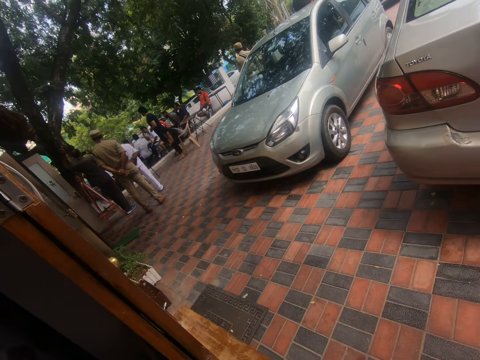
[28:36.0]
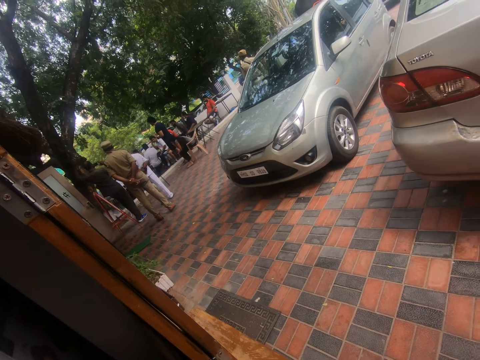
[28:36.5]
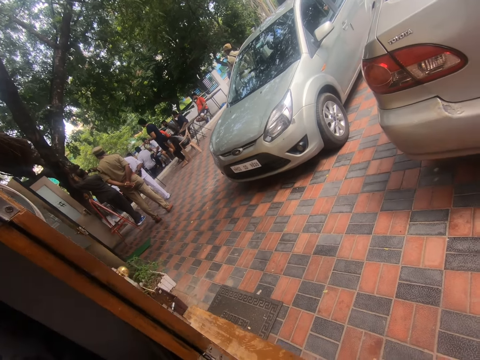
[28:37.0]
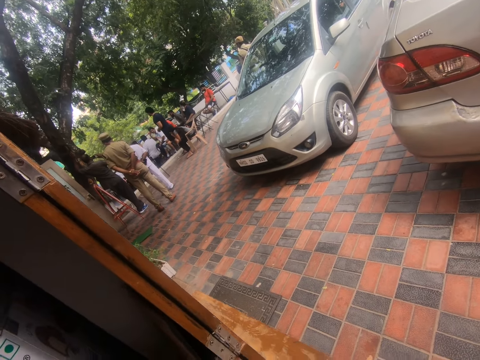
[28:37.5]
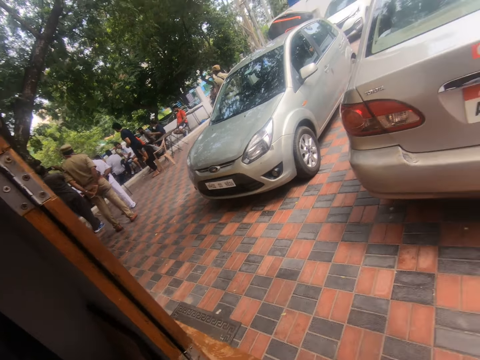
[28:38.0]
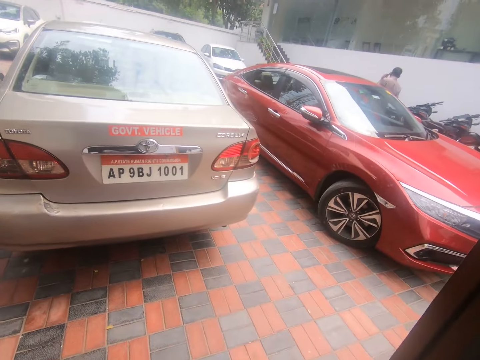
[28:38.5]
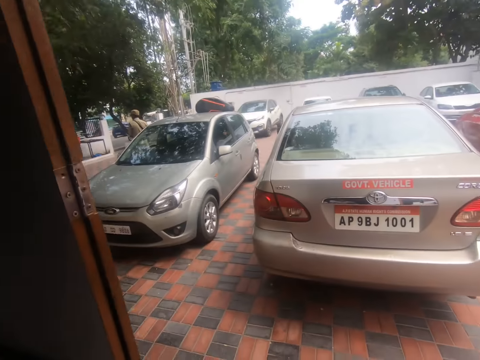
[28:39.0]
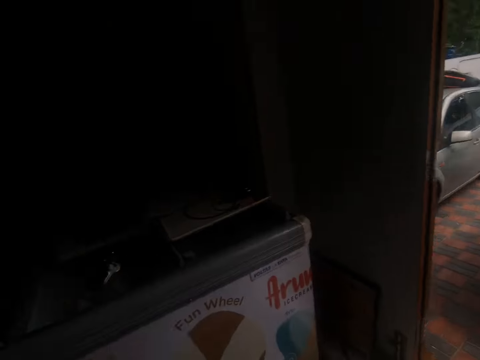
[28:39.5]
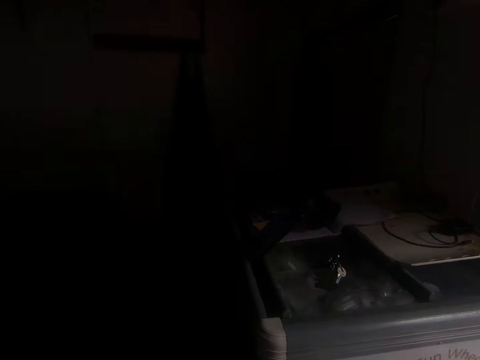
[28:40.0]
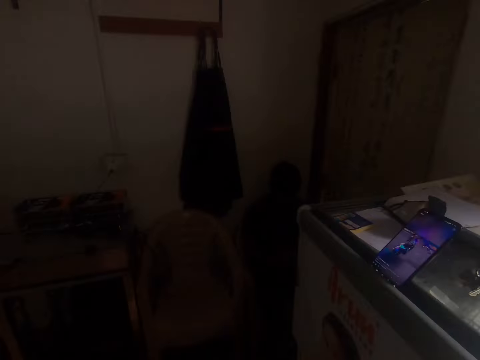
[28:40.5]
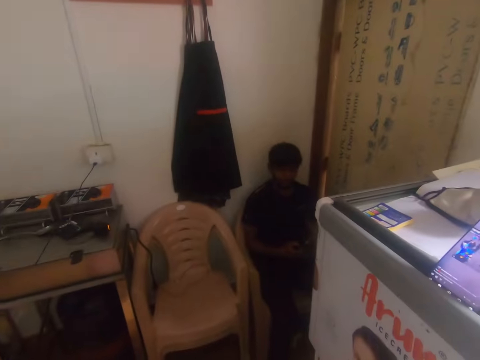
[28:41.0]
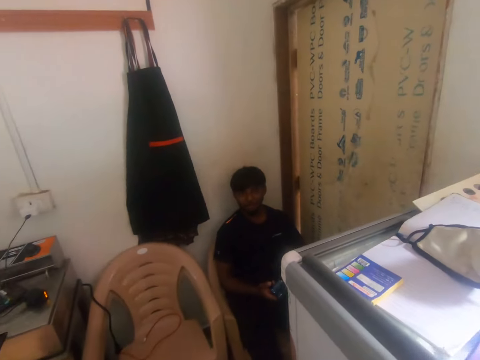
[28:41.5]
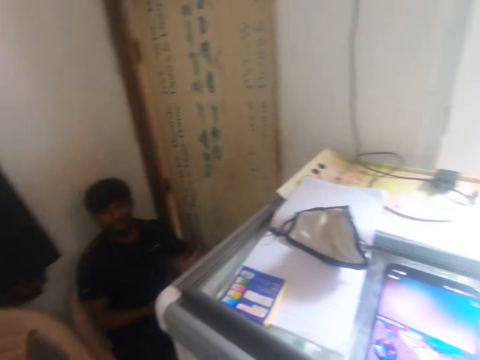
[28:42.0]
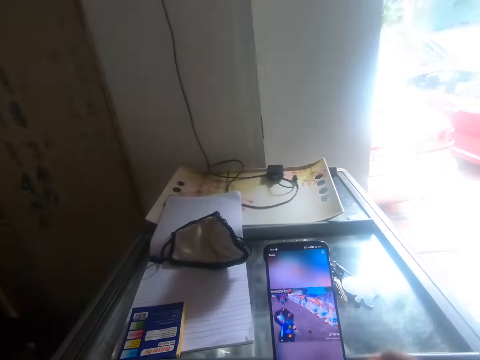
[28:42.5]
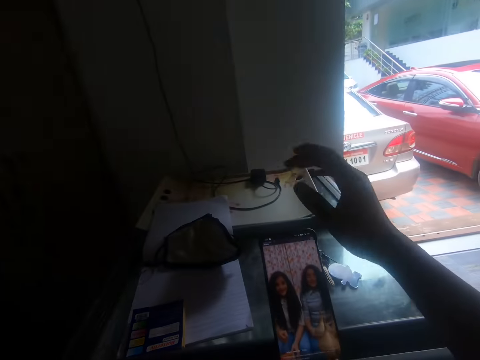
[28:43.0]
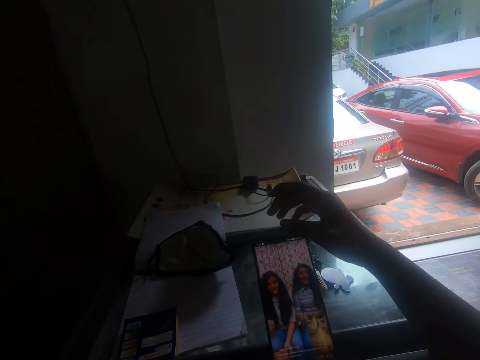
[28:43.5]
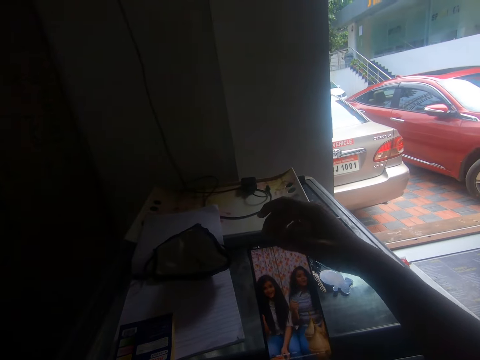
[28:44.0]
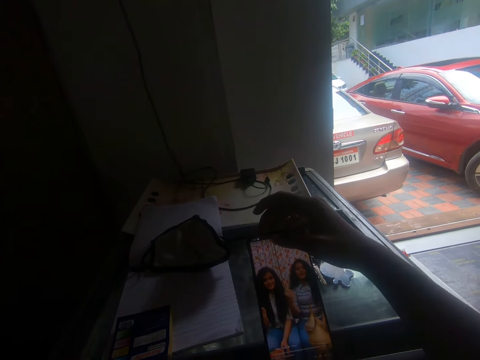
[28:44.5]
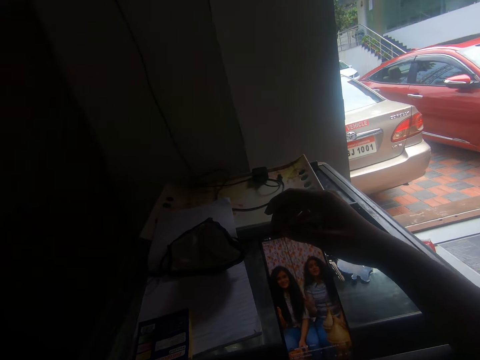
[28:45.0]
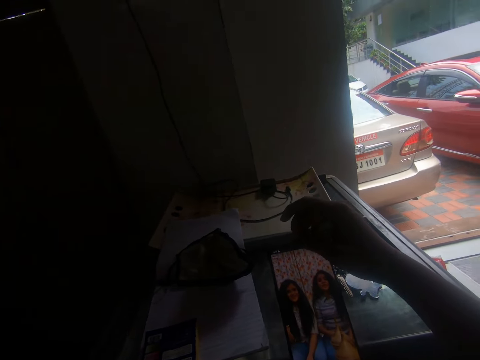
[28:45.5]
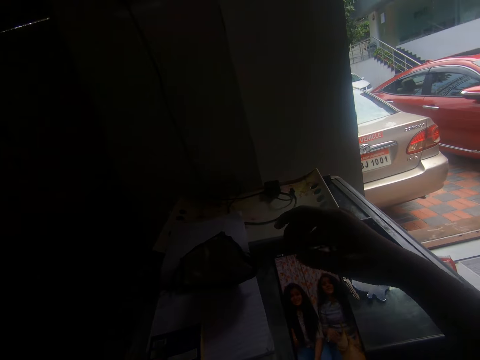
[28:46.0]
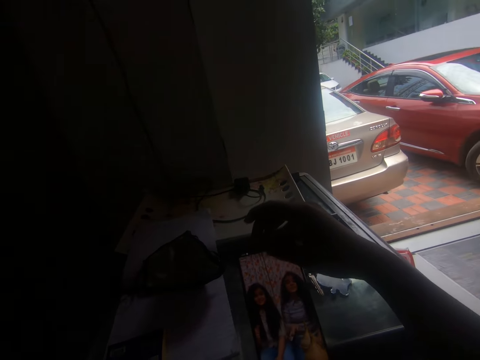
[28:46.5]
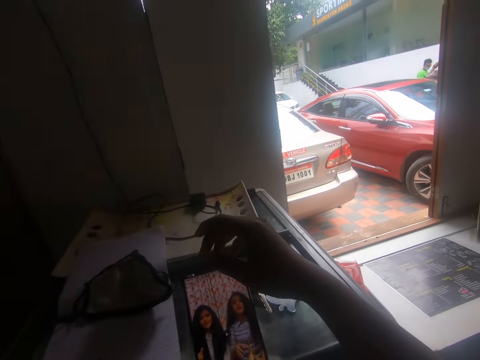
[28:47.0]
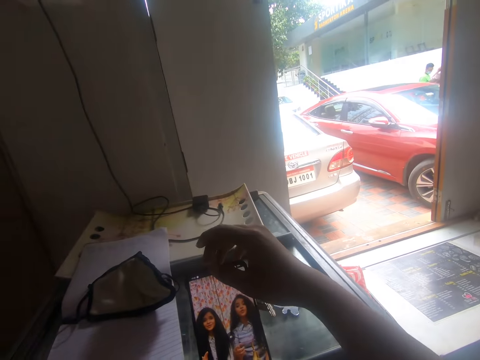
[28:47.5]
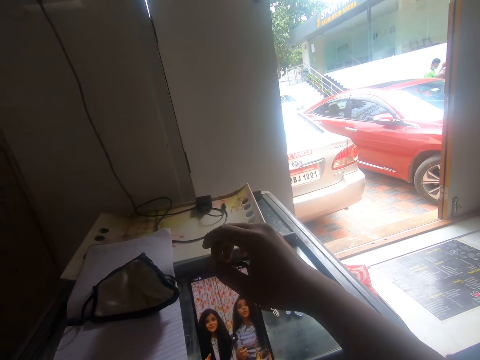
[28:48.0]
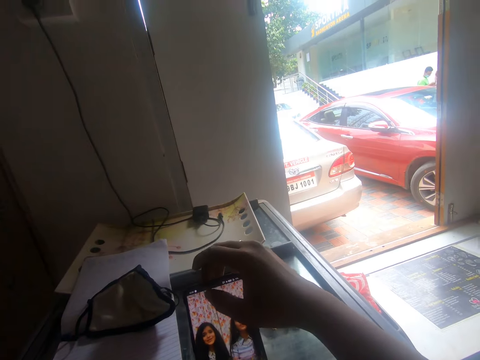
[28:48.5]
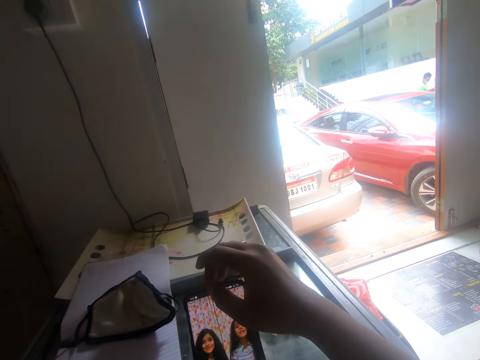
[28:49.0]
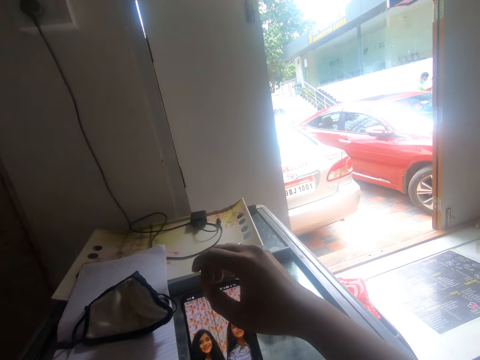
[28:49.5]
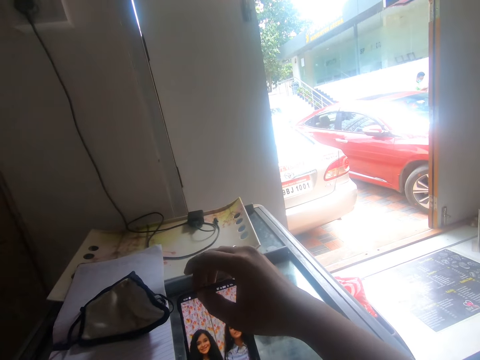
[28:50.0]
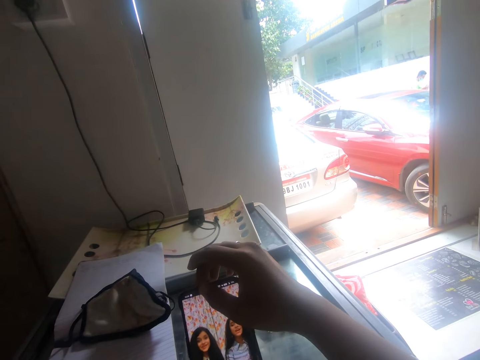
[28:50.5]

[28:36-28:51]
The camera wearer walks back to his seat. The man holds a phone with his right hand. The man operates the phone in the room. The camera wearer stands near his phone. He operates the phone on the show glass with his right hand.

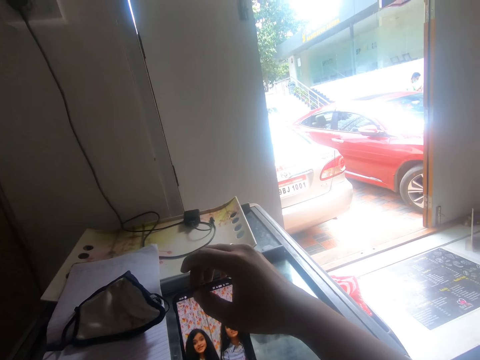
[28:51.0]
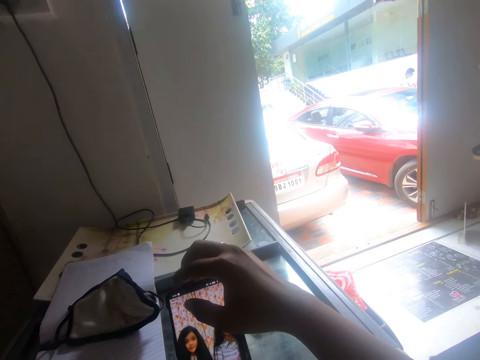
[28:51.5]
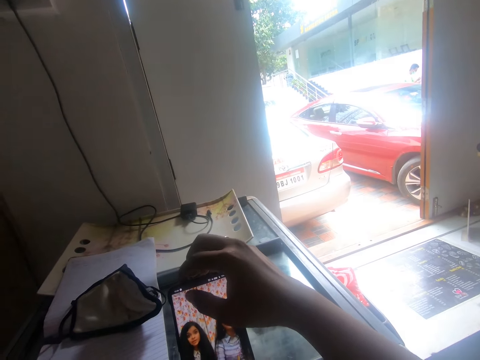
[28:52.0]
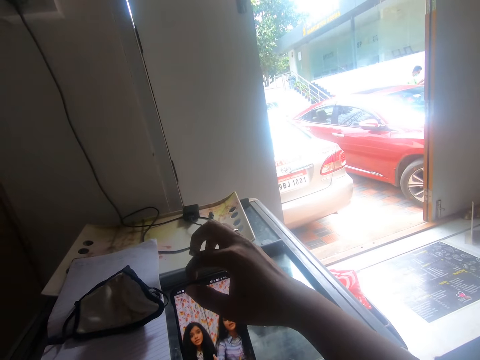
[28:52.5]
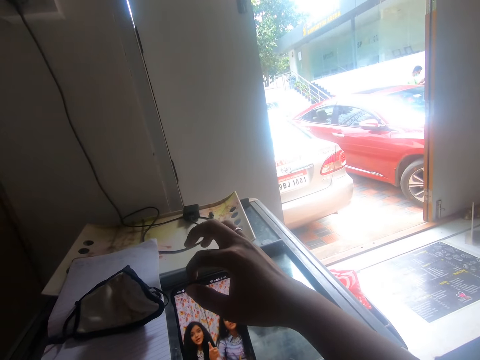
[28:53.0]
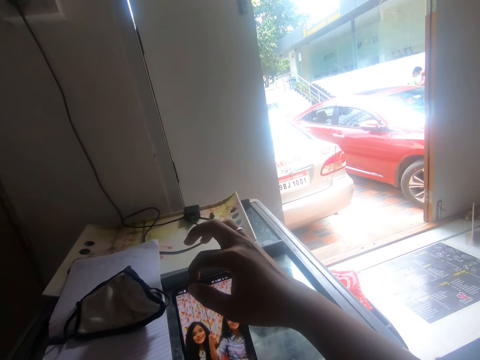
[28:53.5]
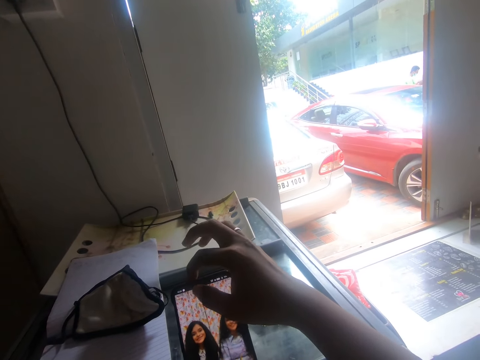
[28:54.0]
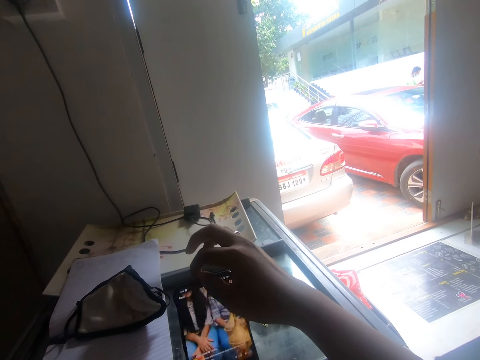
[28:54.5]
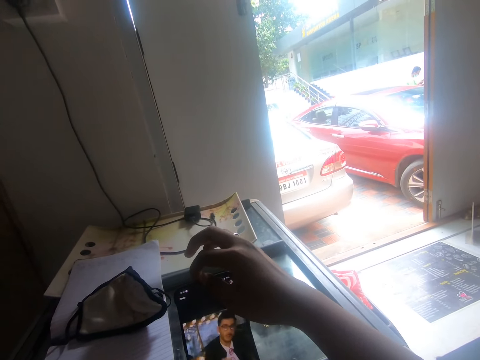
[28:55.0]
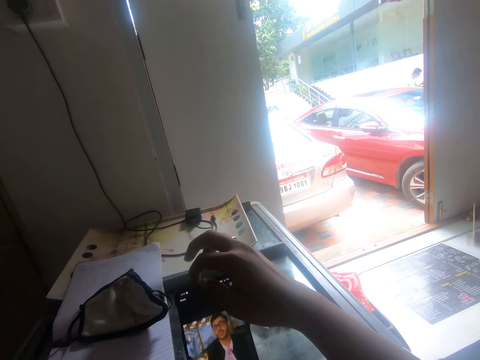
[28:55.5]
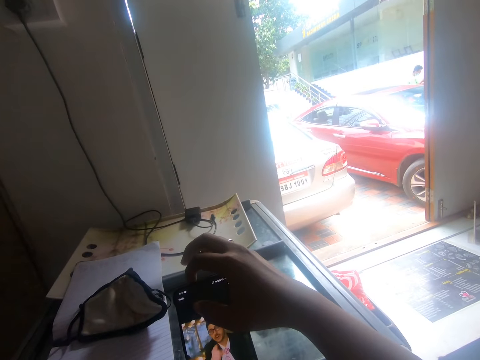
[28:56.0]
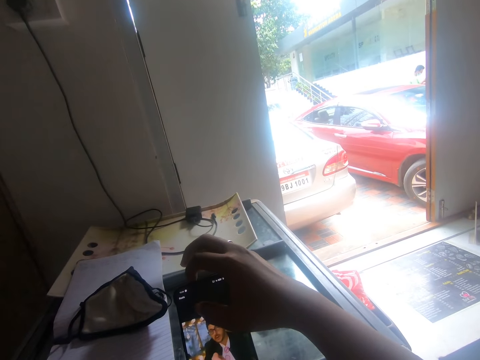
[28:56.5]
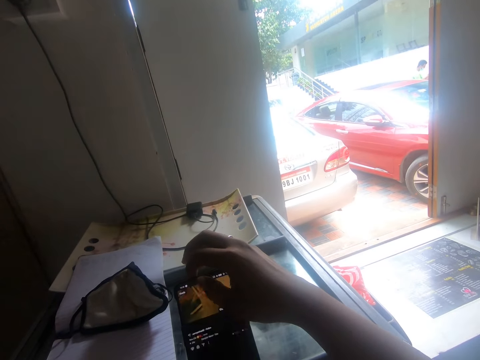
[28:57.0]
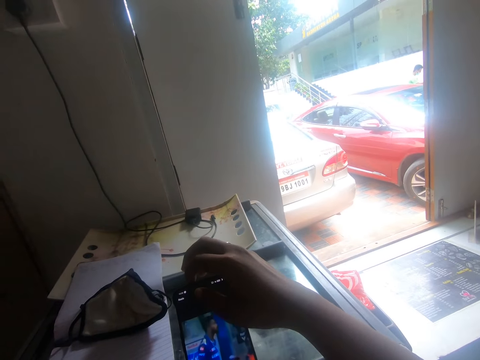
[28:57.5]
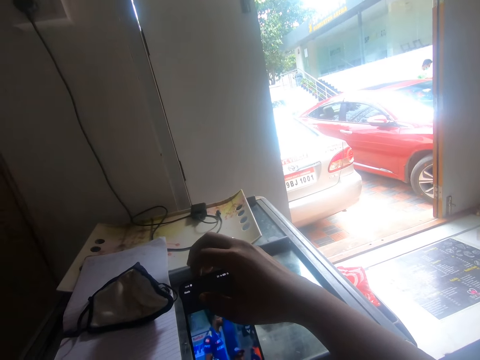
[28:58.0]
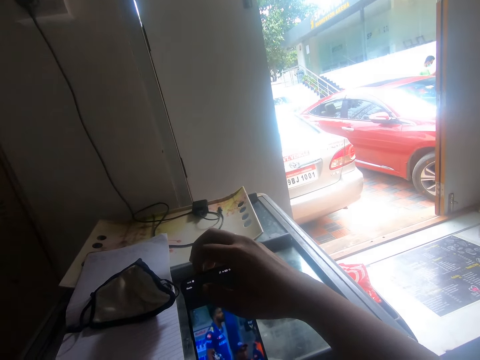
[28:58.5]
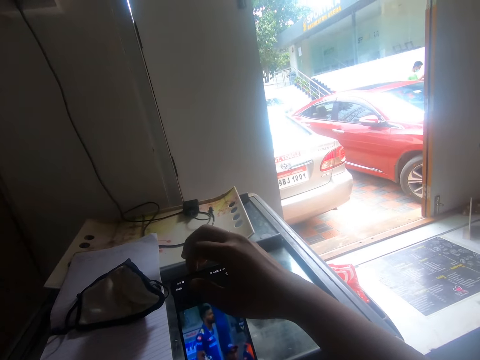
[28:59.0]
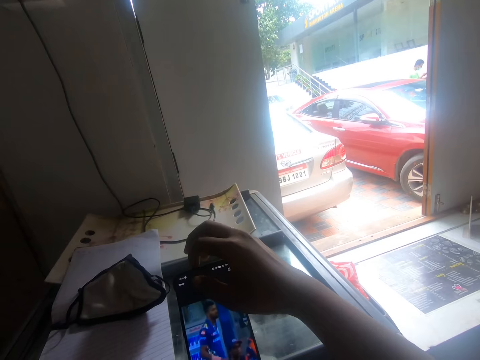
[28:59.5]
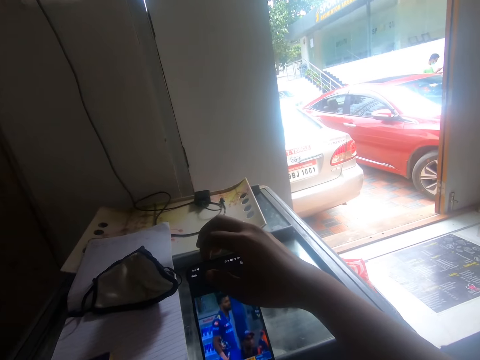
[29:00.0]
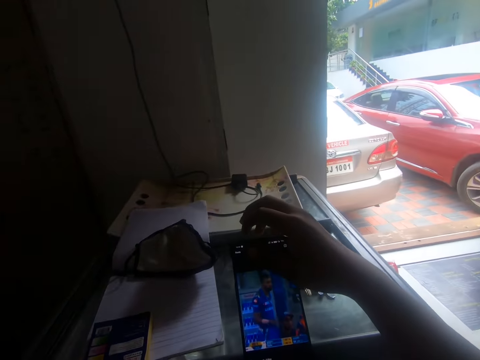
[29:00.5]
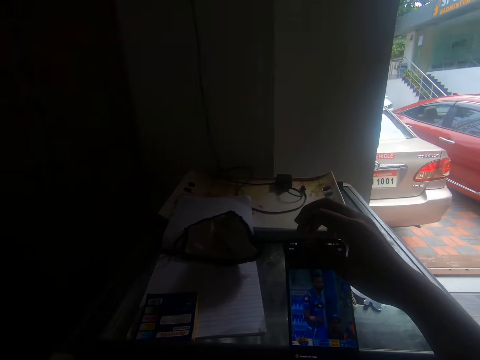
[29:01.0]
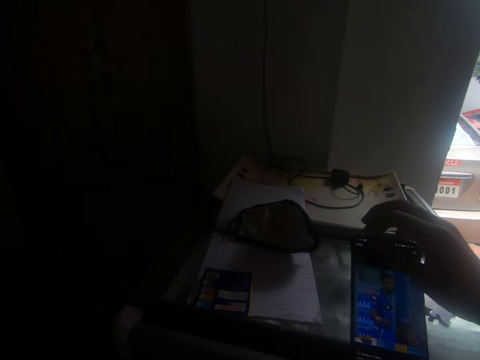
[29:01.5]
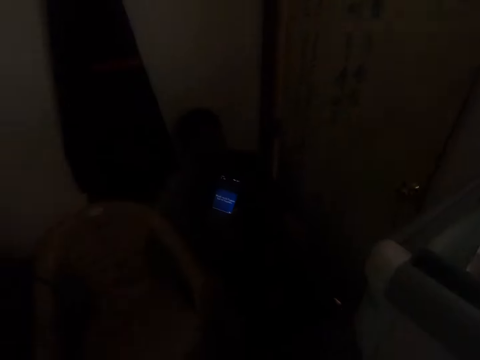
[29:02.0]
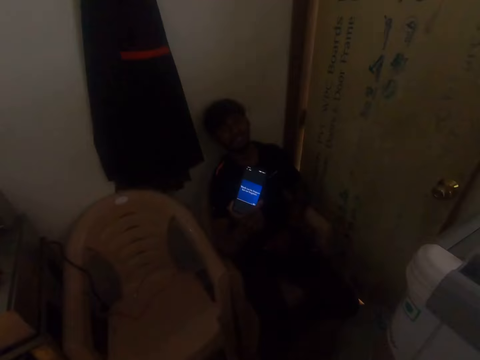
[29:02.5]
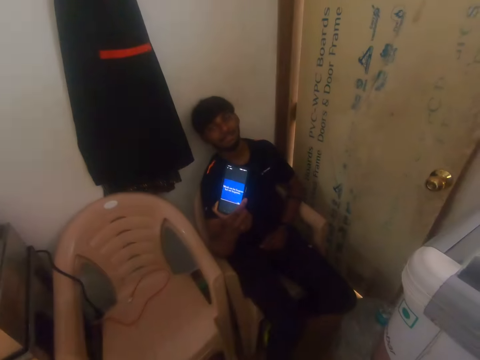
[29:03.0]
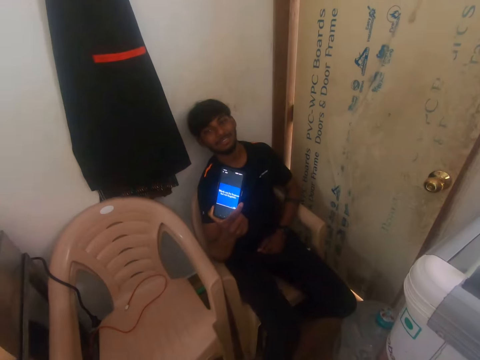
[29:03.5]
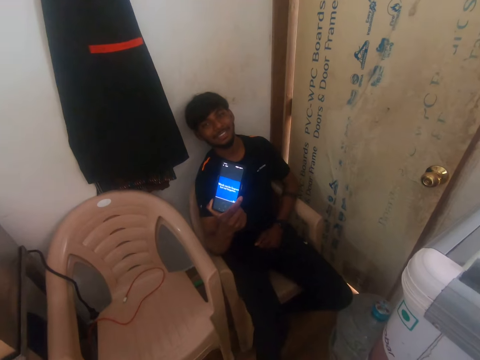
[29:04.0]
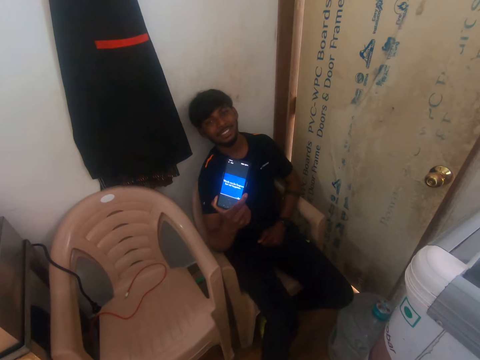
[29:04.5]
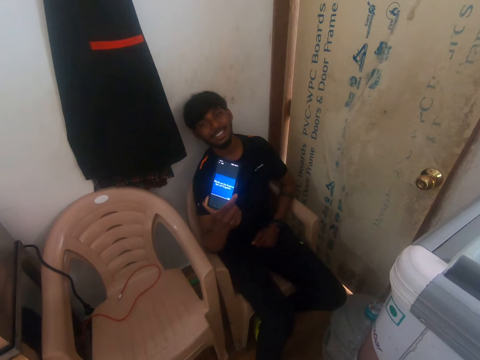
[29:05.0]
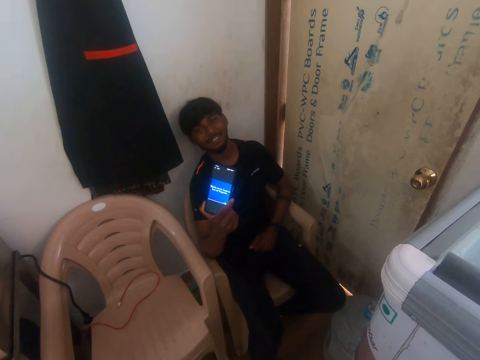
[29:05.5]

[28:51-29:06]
The camera wearer stares at the man's screen. The man holds his phone screen towards the camera wearer.
